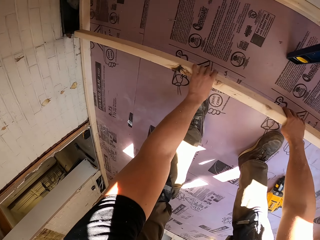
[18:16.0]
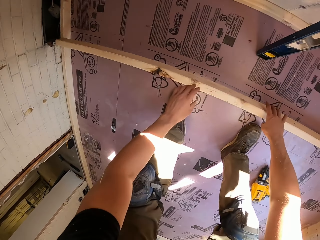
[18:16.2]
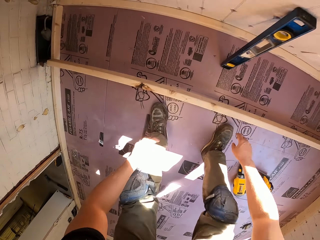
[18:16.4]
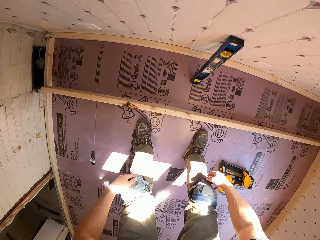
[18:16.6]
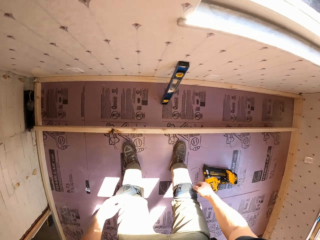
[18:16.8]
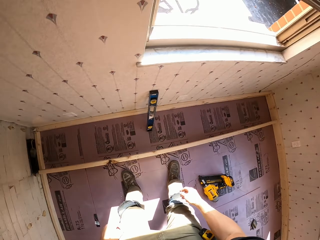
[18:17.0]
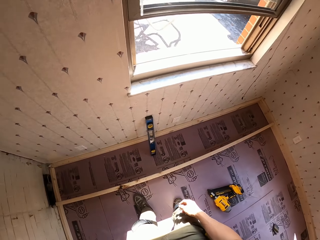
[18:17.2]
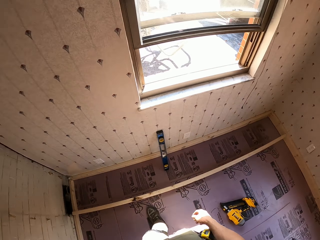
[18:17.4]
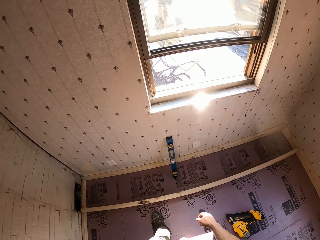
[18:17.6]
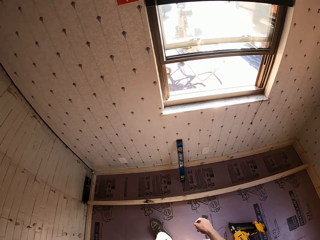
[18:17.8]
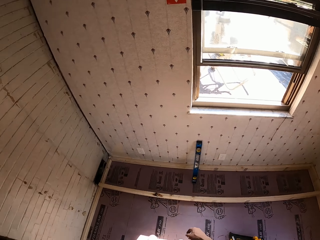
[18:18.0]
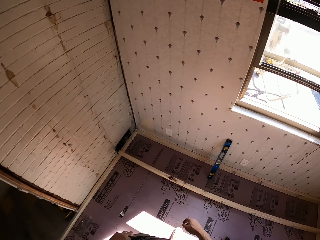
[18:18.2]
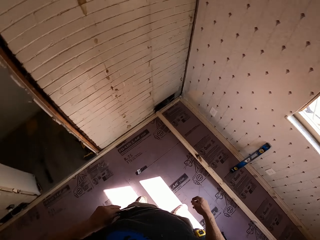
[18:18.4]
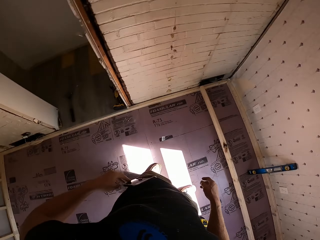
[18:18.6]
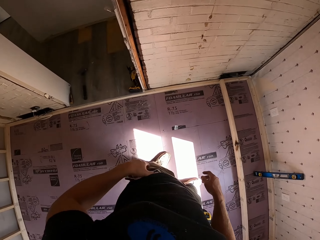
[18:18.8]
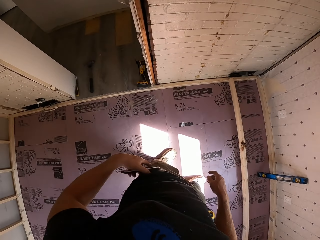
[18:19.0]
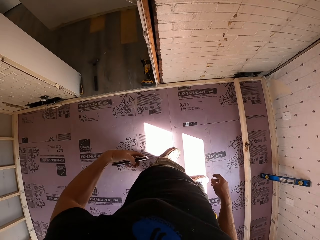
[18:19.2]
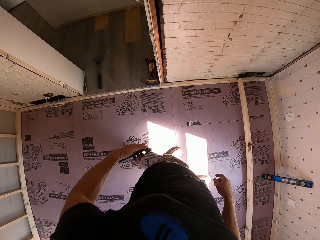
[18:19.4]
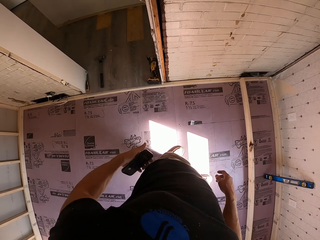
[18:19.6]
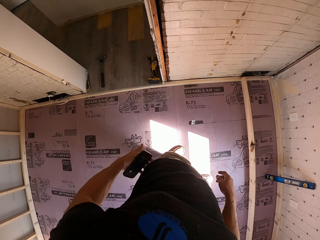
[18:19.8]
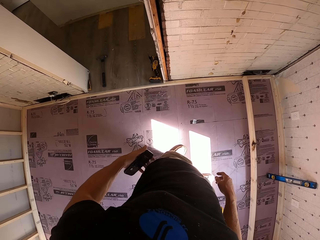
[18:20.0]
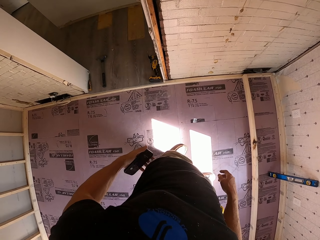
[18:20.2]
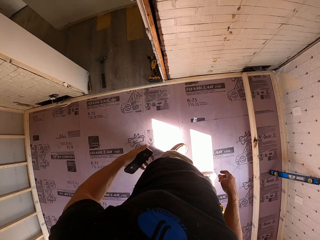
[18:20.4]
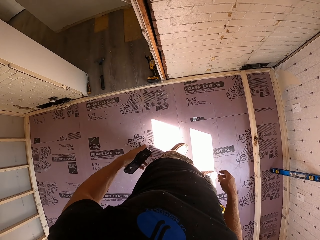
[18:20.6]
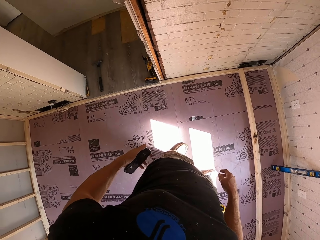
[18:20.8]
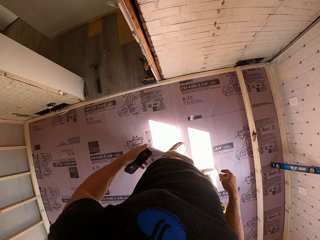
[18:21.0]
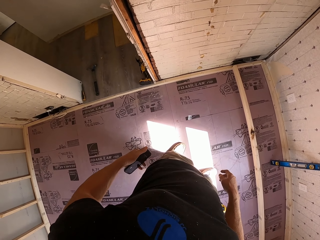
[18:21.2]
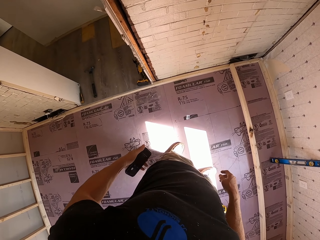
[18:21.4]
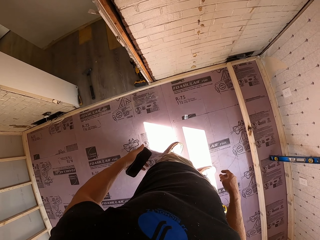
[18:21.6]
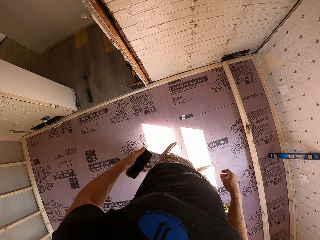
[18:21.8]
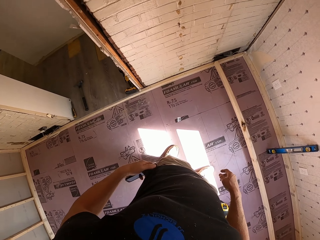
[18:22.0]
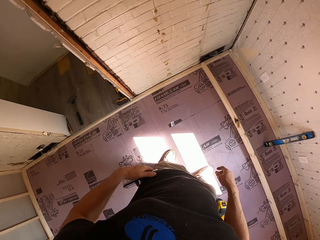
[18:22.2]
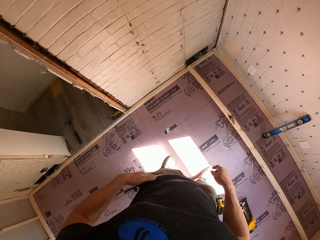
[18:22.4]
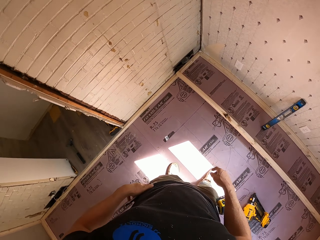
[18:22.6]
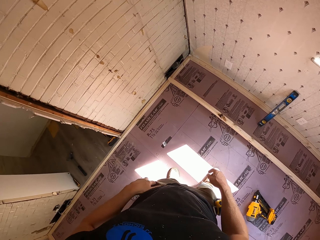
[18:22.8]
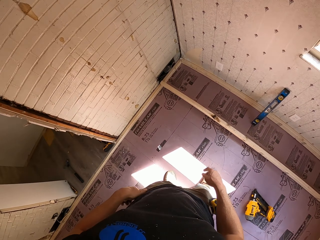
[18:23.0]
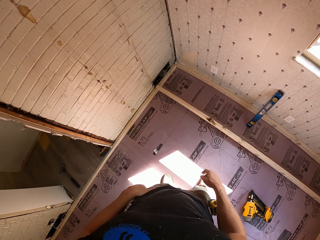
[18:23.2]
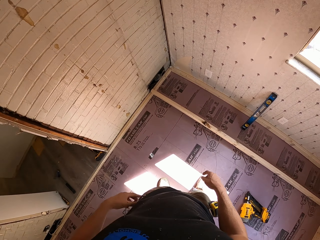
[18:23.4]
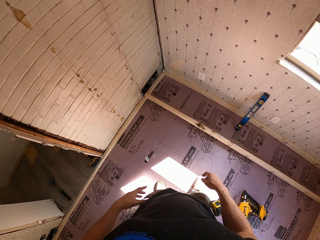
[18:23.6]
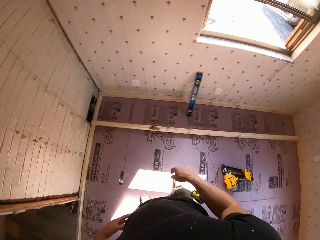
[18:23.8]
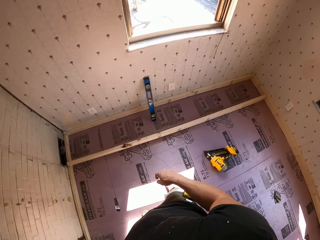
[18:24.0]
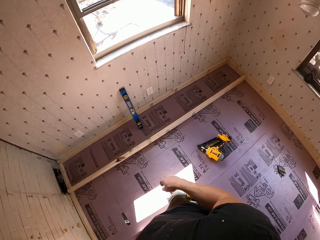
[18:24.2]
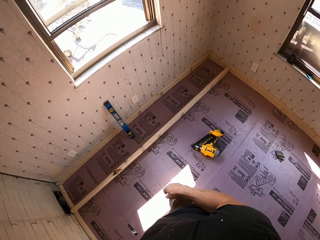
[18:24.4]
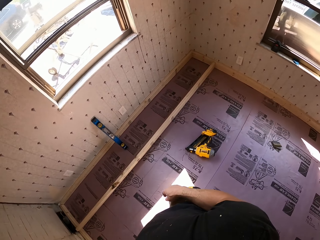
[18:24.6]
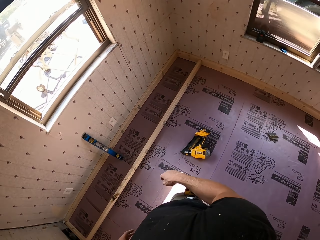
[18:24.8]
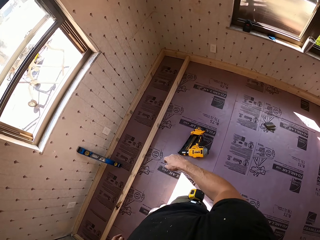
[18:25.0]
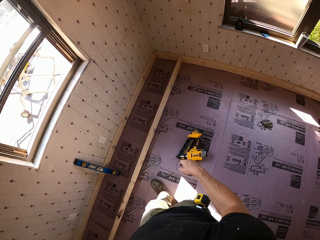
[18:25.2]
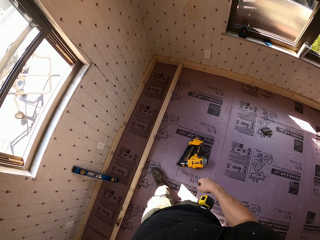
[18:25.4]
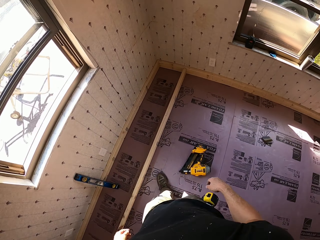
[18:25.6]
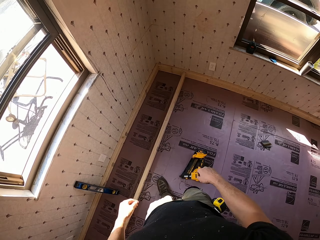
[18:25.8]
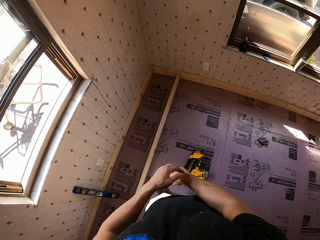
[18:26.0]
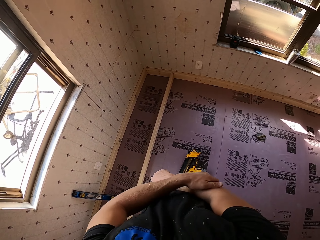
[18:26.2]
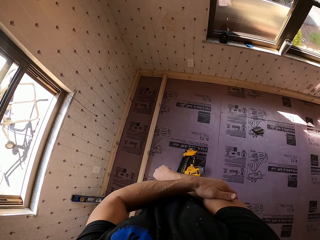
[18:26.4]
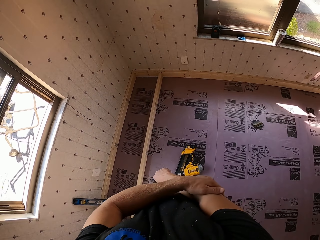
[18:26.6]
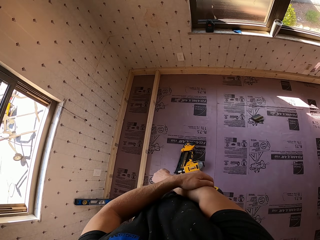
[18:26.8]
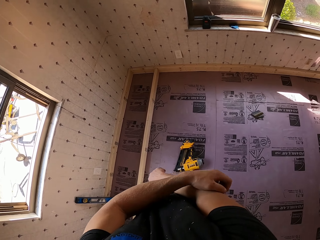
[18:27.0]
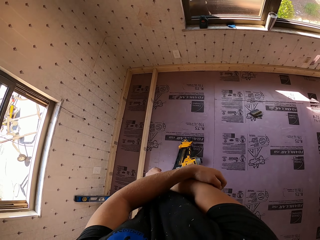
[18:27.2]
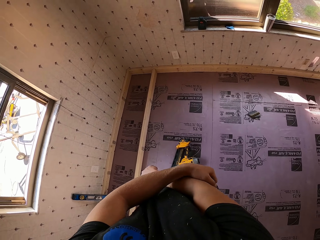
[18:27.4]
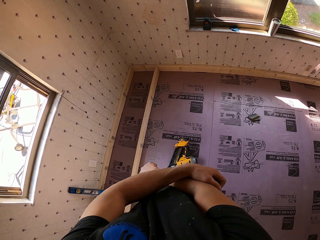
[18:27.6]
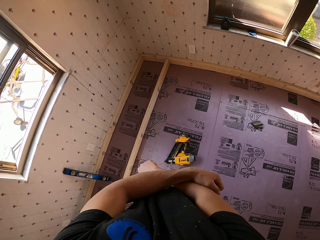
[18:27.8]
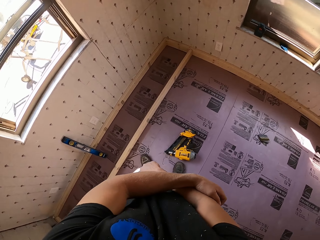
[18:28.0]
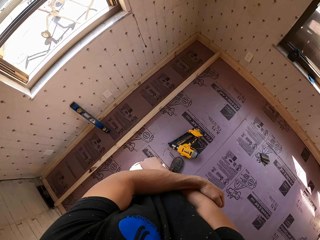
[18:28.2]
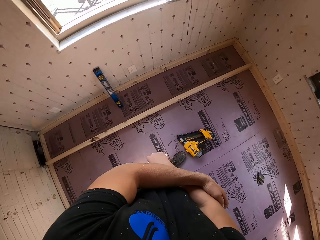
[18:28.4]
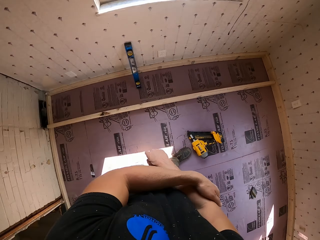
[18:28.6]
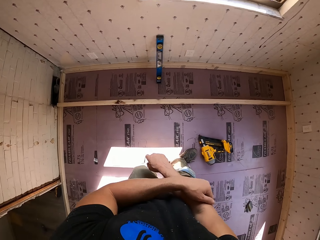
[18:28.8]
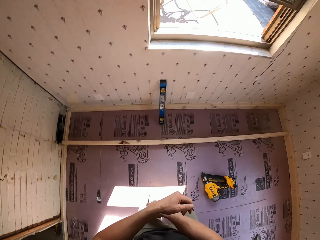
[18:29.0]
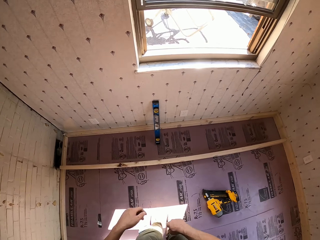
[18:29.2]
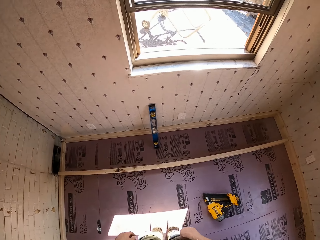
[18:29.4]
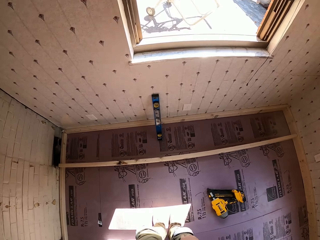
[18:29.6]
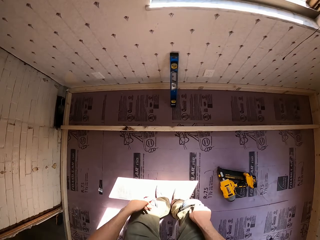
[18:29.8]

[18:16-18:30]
The camera wearer places wood on top of the woods. He removes a phone from the pocket, returns the phone in the pocket, and scratches his right hand or arm.

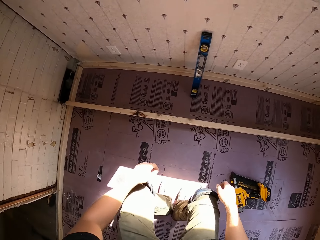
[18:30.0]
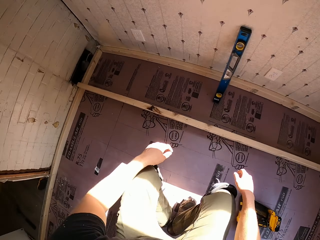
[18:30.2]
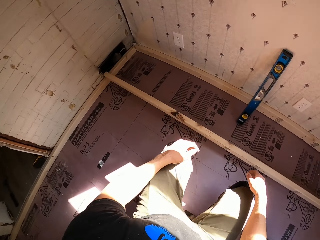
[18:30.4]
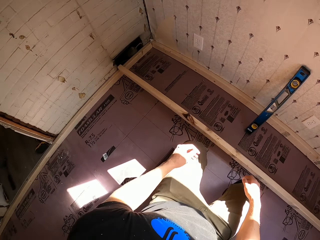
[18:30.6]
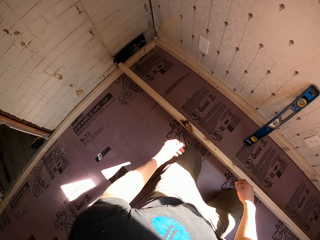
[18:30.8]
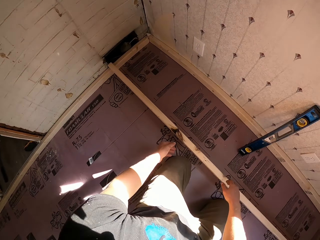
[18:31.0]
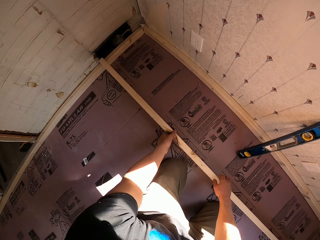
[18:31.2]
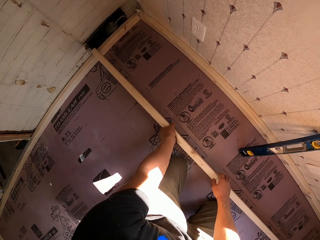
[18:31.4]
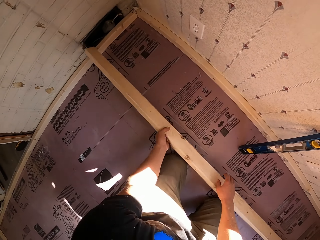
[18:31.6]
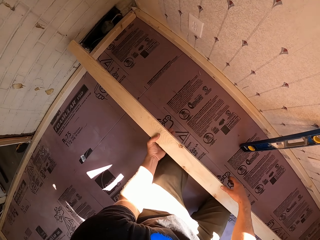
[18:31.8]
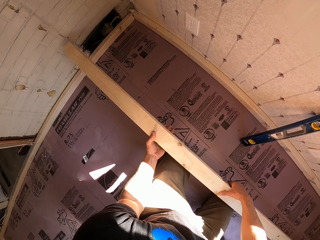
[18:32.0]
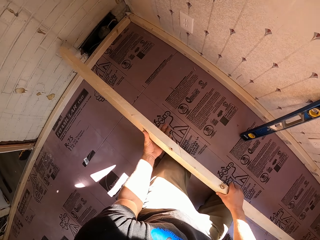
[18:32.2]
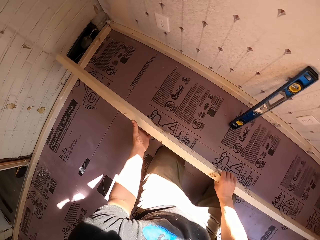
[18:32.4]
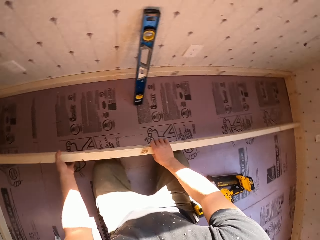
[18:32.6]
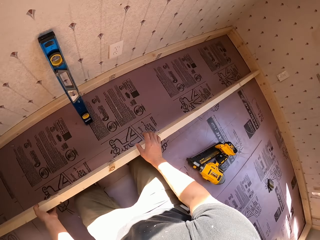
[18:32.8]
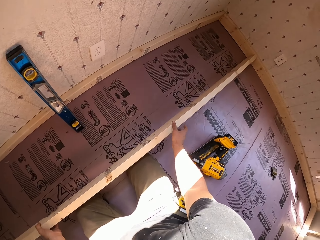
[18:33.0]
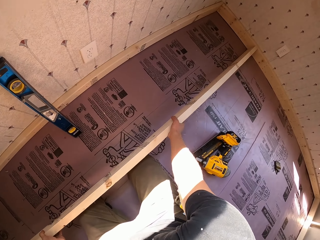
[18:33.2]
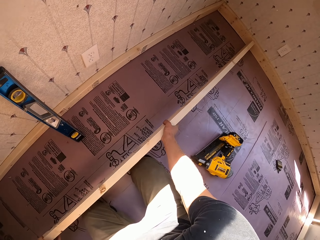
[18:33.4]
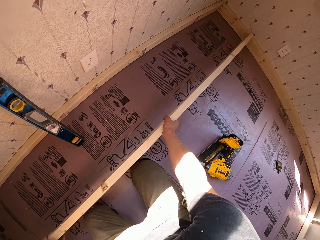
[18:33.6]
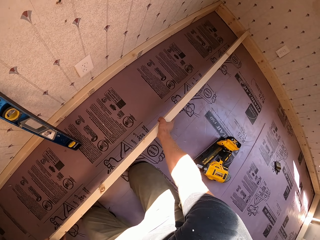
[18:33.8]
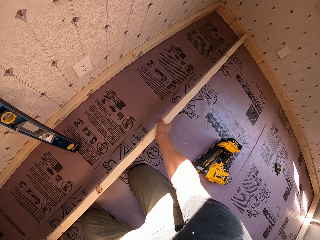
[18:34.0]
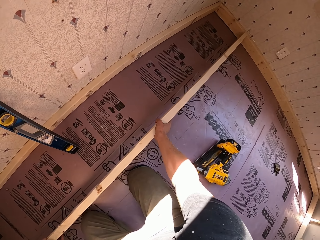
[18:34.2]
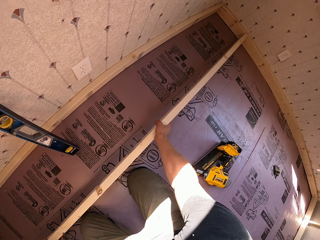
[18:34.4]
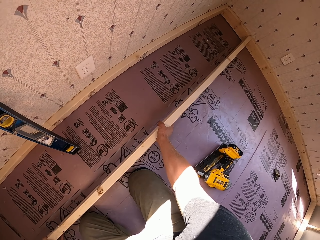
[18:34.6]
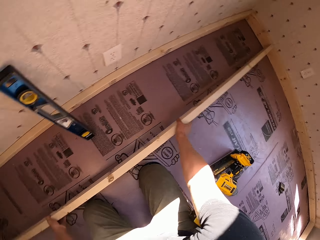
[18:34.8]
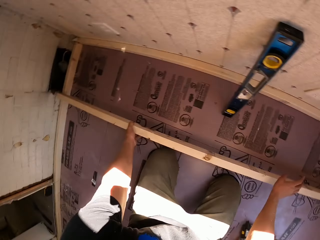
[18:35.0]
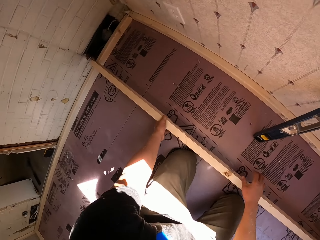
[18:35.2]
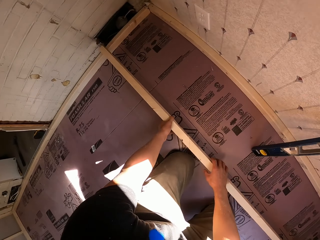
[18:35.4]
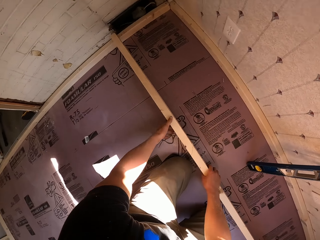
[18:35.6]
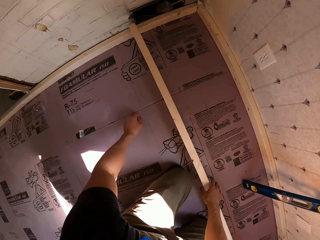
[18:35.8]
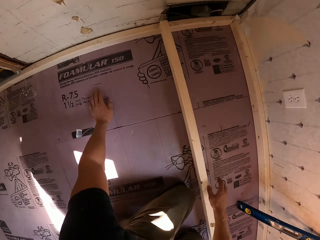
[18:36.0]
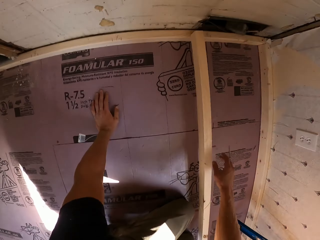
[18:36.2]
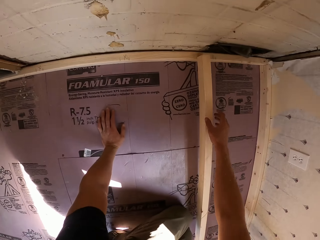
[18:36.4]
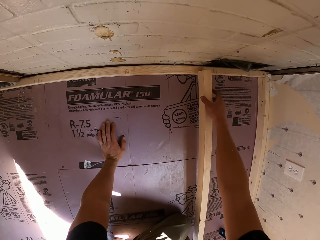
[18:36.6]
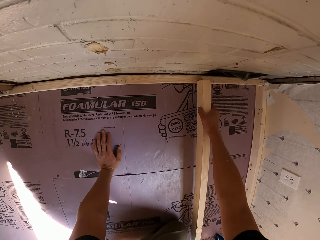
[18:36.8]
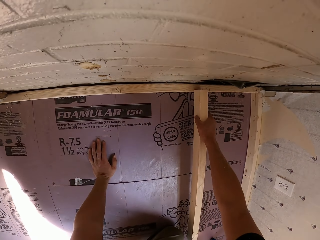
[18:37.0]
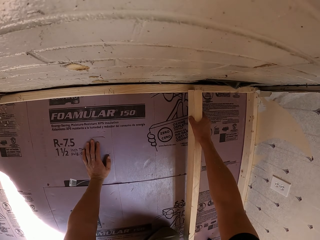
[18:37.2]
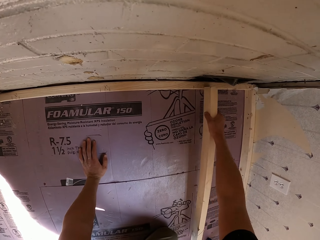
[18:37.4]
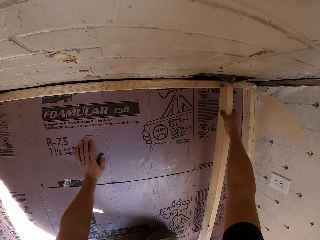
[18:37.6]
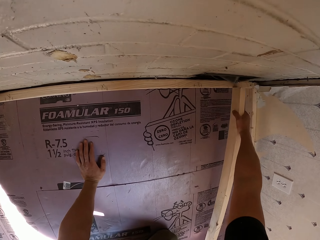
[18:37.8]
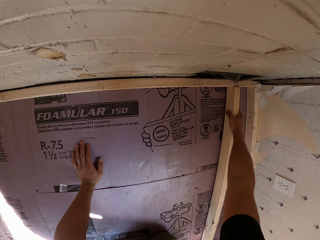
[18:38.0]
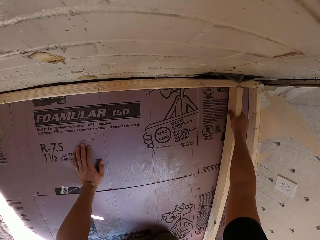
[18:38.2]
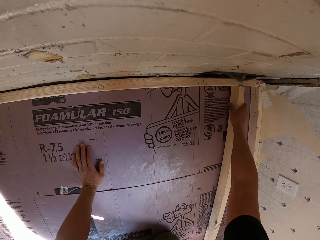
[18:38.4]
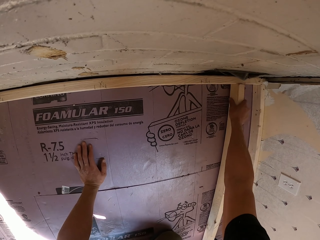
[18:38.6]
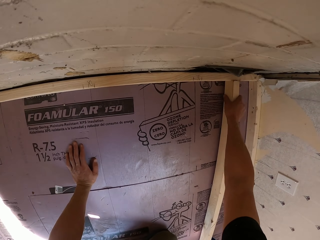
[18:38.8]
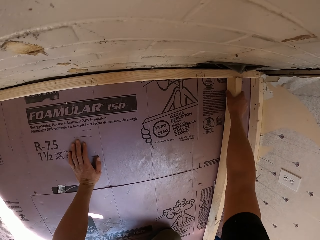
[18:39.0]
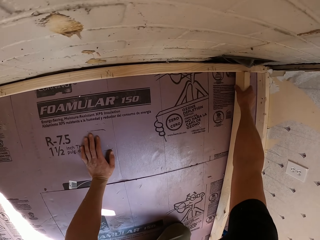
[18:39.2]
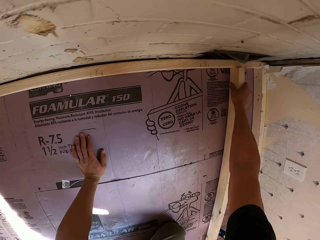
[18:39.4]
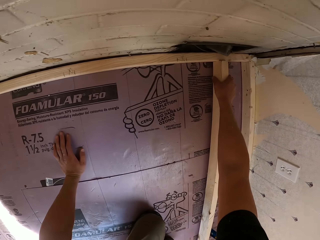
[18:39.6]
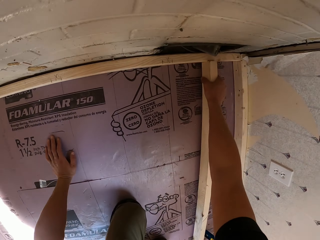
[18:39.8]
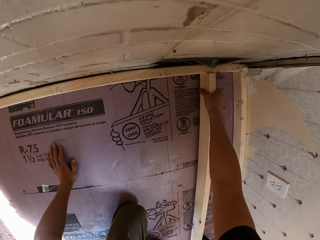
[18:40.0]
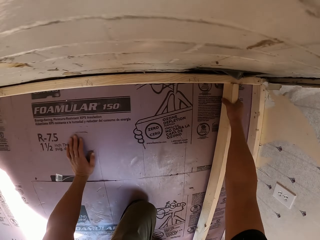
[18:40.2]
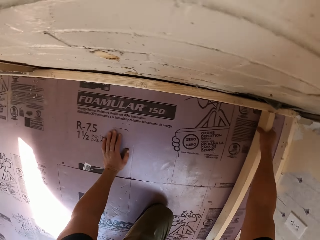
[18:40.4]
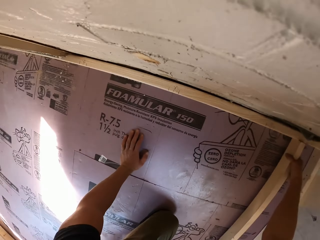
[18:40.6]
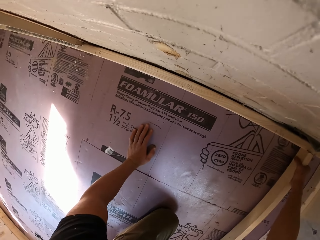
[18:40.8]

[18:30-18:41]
The camera wearer kneels on the floor. They position the wood, lift the wood, and fix the wood on the other woods.
